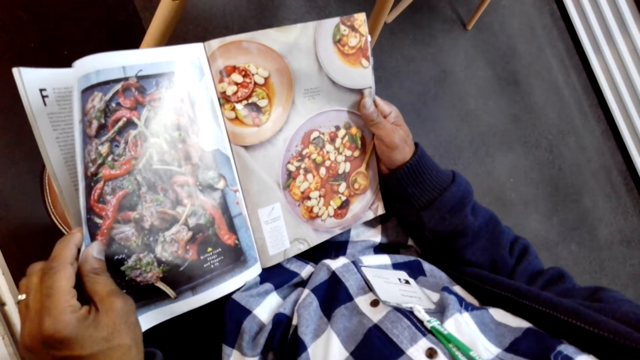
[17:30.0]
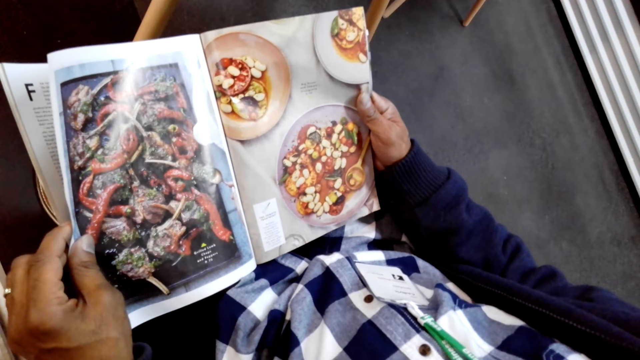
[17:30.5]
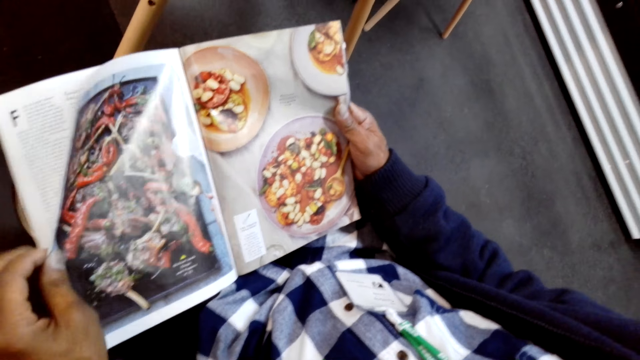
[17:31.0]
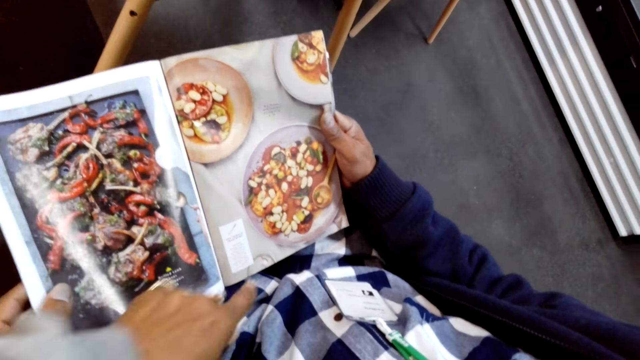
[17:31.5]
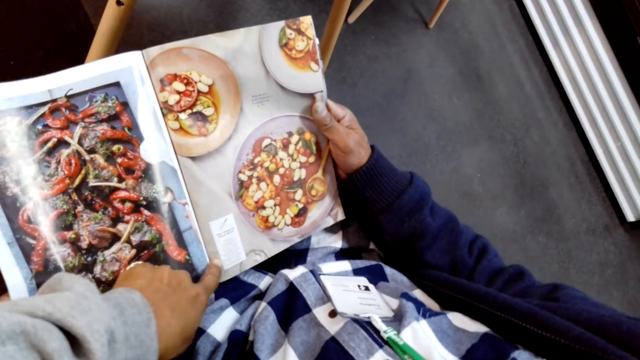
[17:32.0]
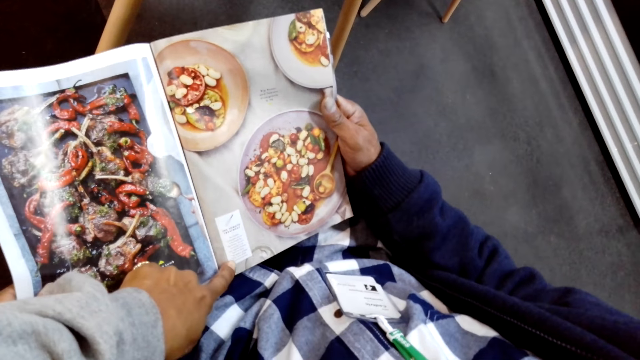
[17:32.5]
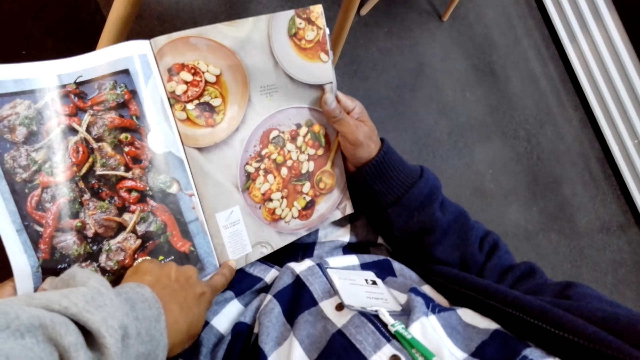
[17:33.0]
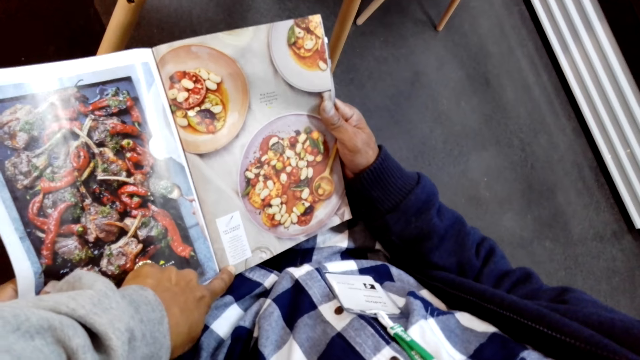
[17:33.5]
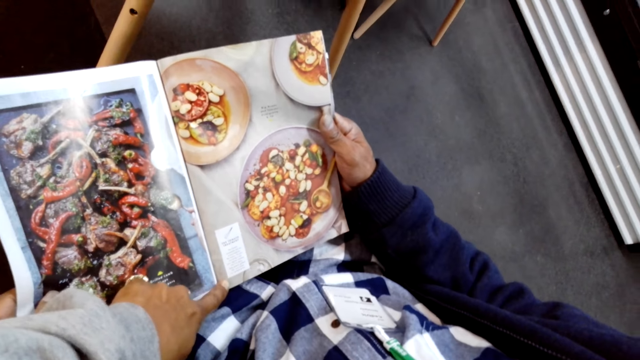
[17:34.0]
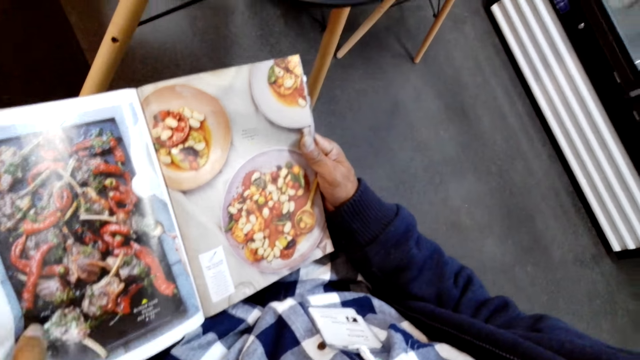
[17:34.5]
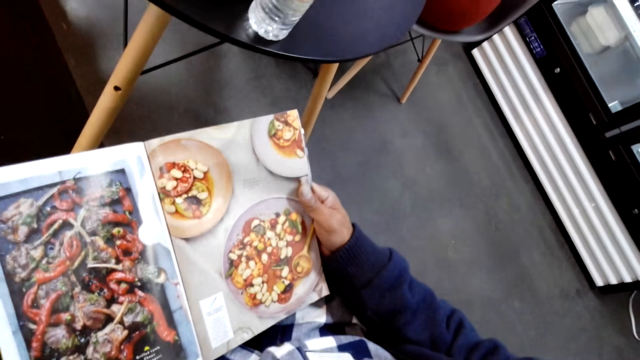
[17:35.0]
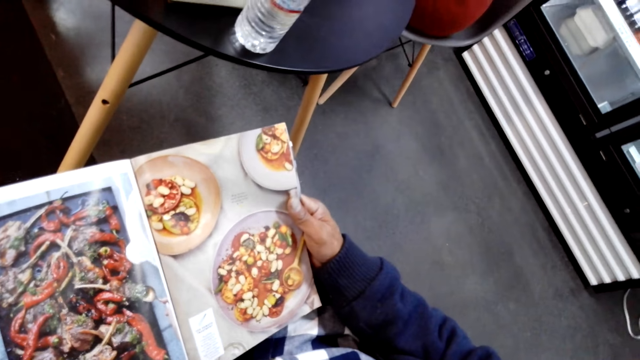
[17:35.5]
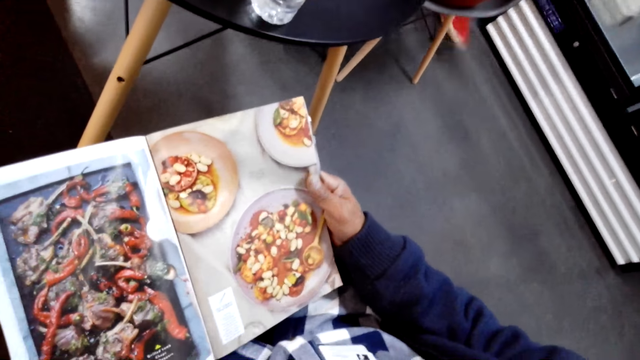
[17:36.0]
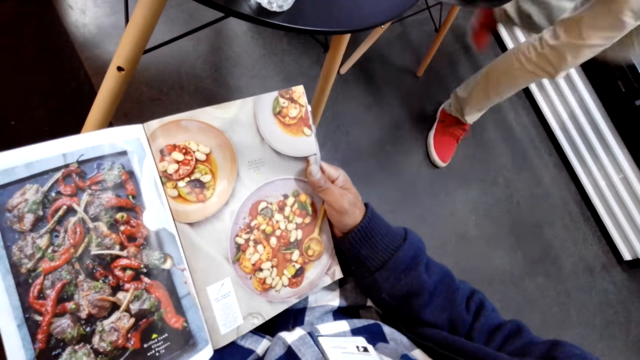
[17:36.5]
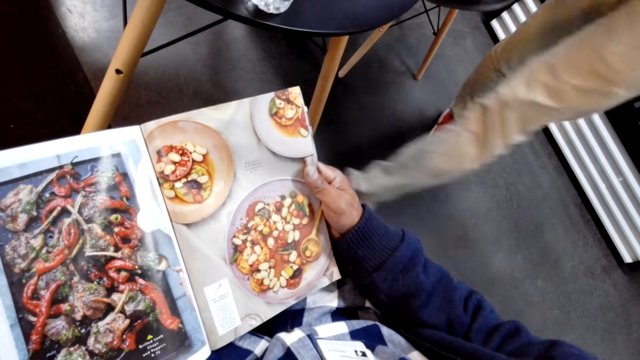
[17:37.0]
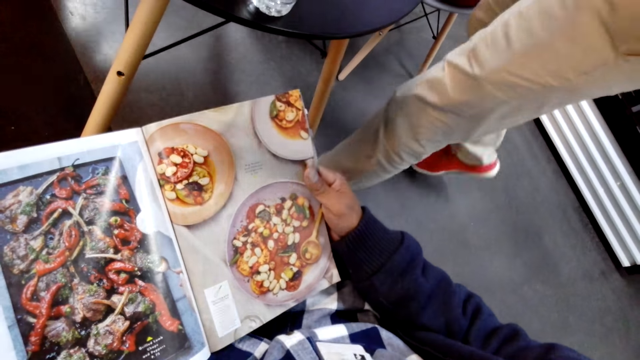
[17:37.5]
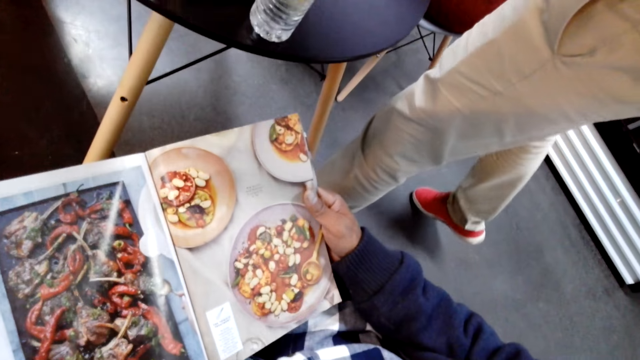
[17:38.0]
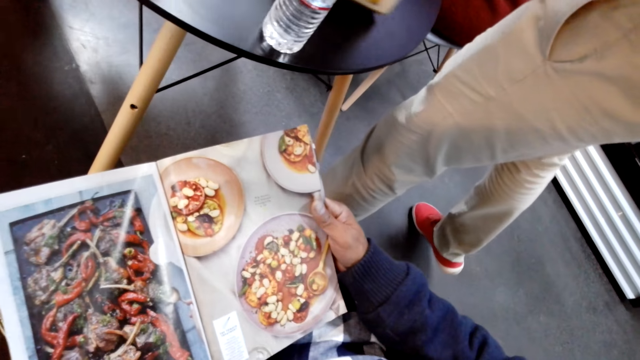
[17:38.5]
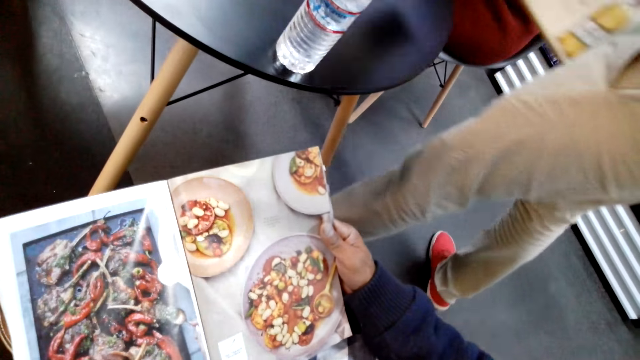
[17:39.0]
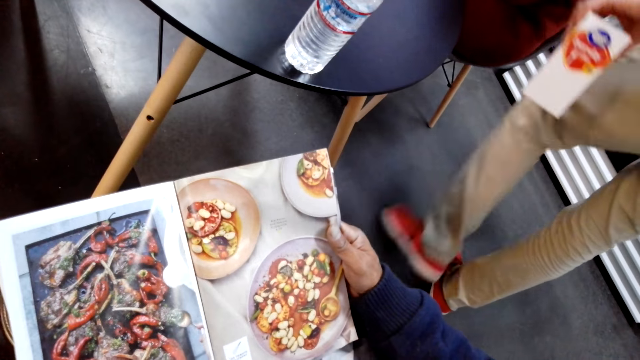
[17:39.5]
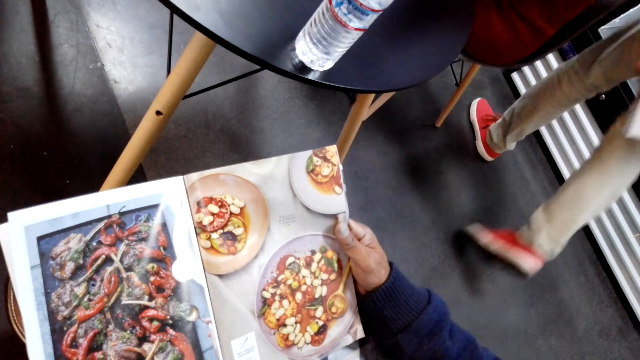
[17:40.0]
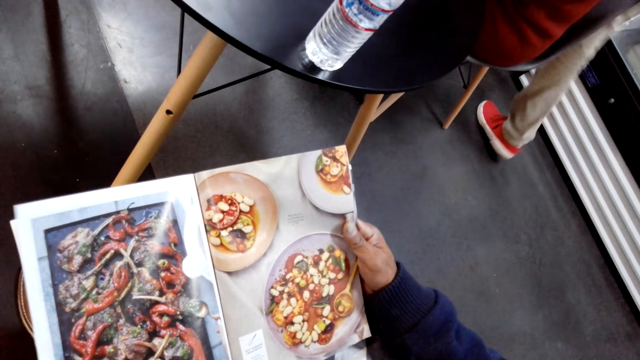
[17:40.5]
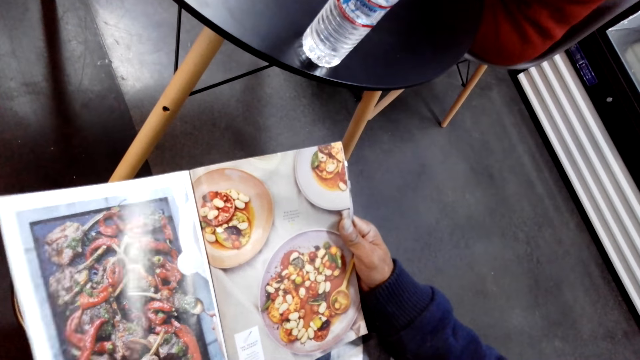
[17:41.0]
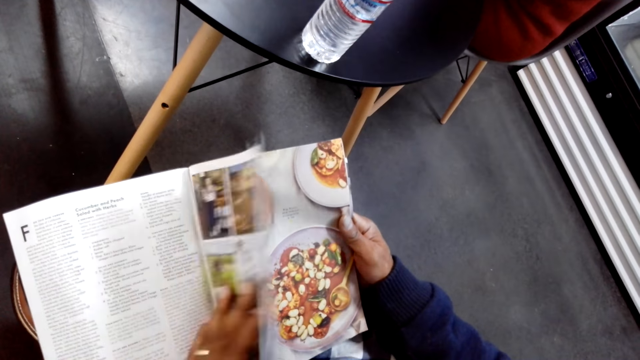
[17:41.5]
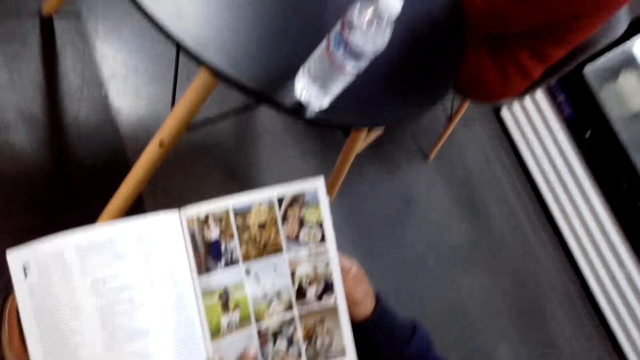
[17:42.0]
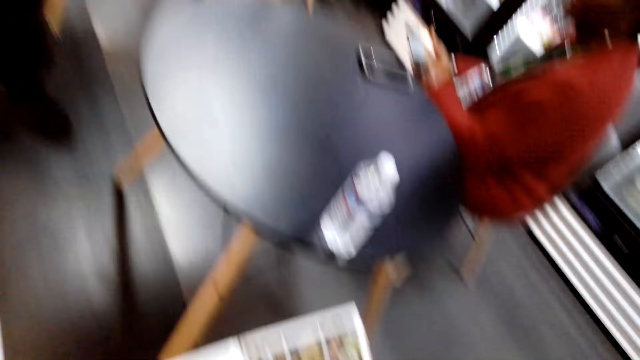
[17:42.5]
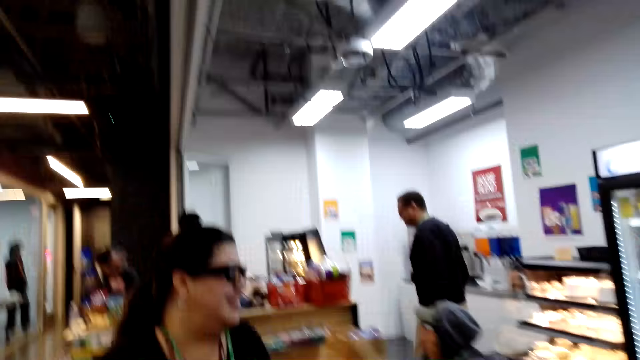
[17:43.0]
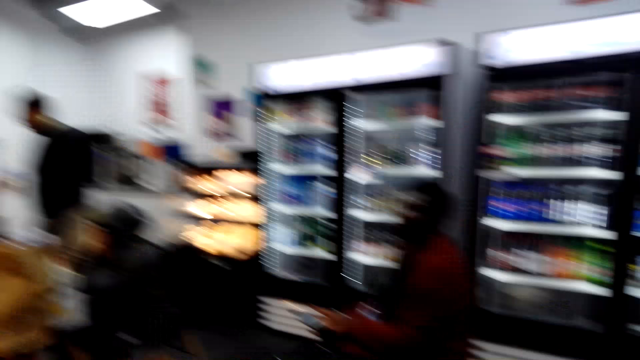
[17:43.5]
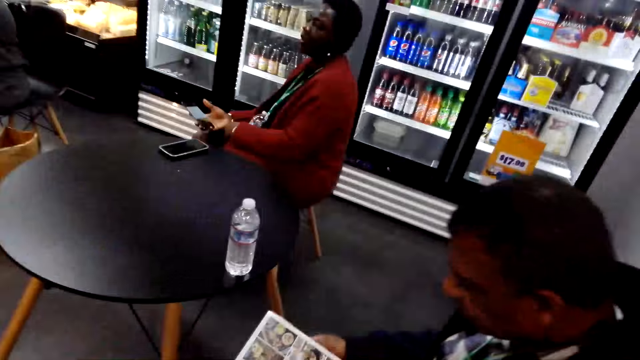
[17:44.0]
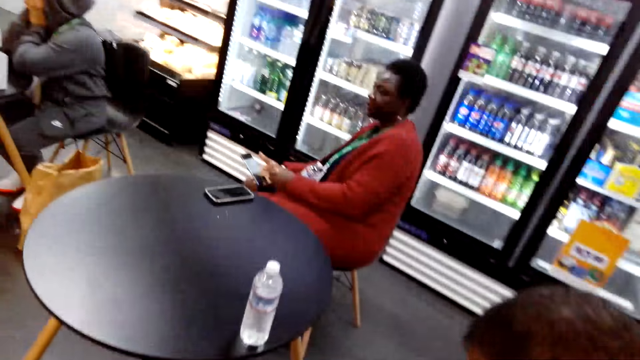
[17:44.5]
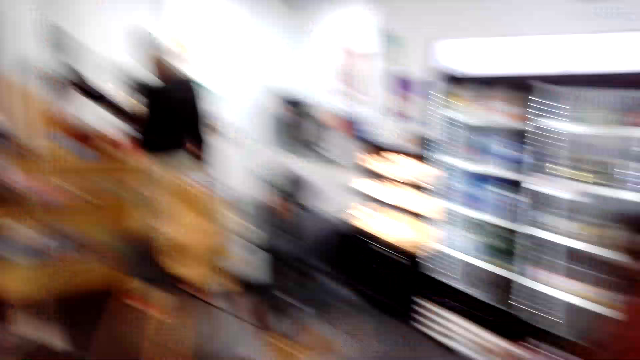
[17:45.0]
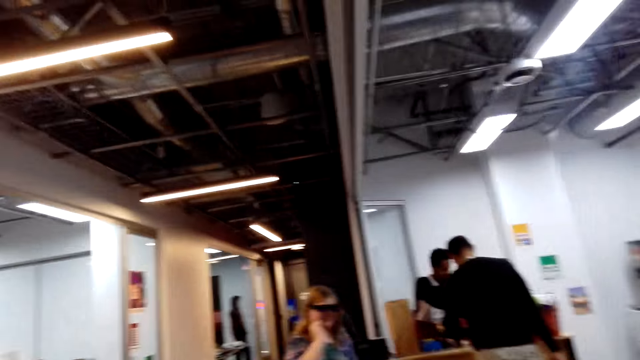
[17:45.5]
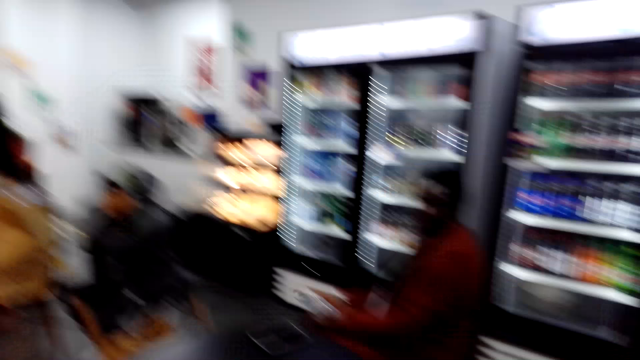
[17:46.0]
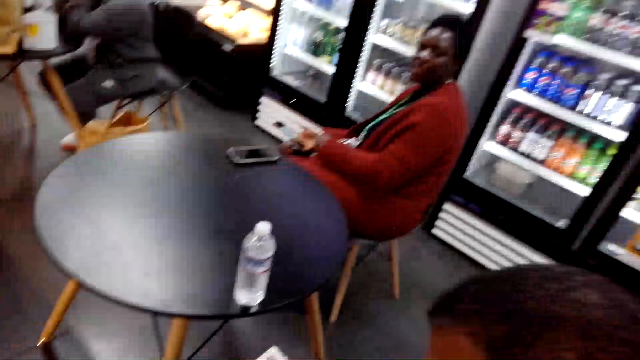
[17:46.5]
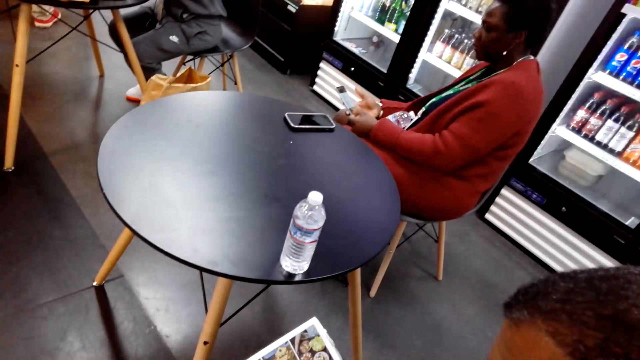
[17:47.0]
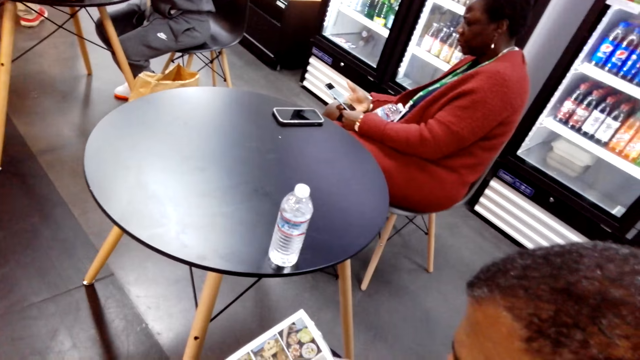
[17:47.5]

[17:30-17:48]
The camera wearer converses with a man. They check the magazine. Another man points at a receipt. The first man checks the magazine. A third man walks around the shop. The first man checks the magazine. The camera wearer walks towards a table and checks the magazine. The third man picks up items on the table. The camera wearer picks up a box. The third man walks around the shop. The first man checks the magazine. The camera wearer checks the magazine and walks away. The first man flips a page. The camera wearer looks around the shop. A woman converses with another woman. The camera wearer walks towards a cashier. They look around the shop. The first man checks the magazine. The second man looks around. The other woman uses the phone.

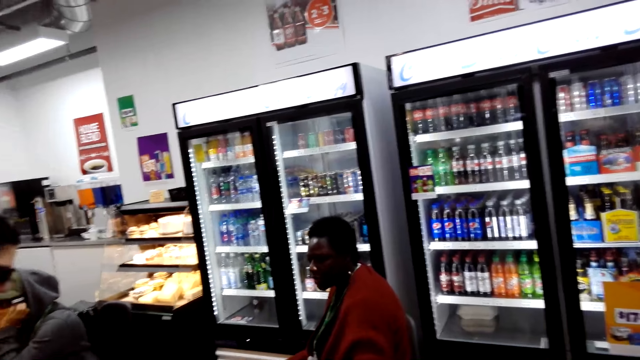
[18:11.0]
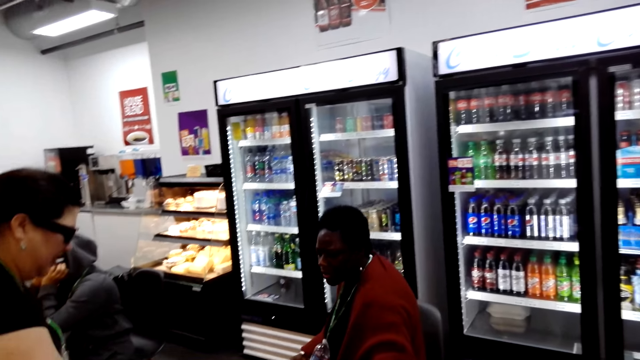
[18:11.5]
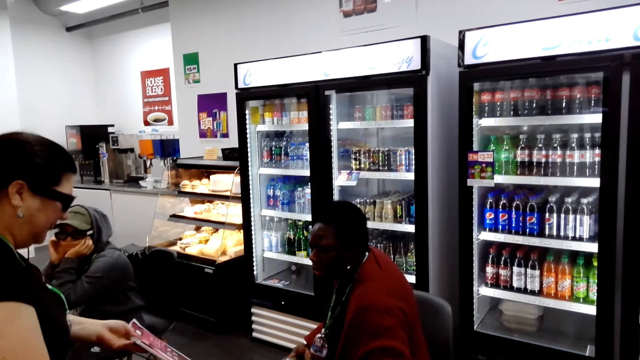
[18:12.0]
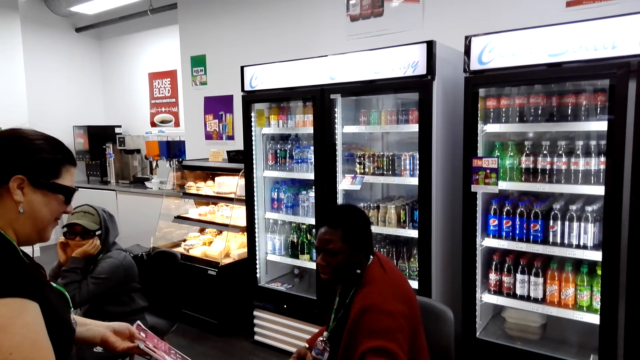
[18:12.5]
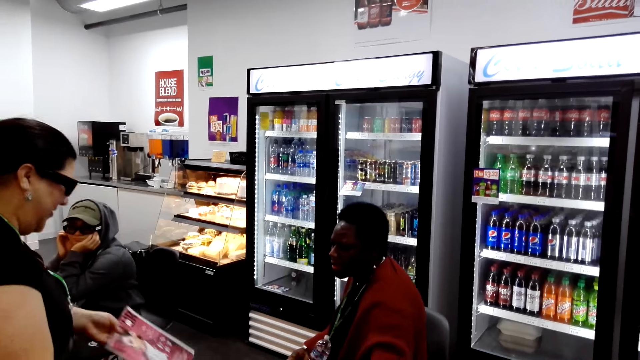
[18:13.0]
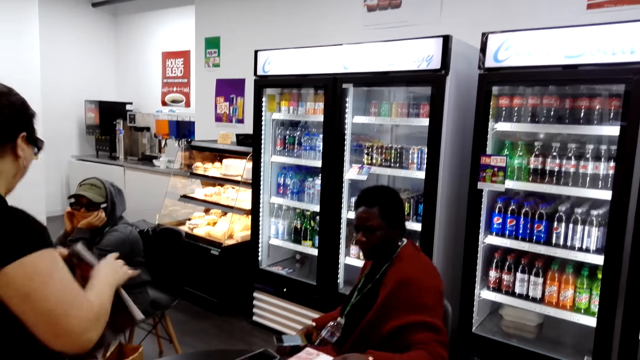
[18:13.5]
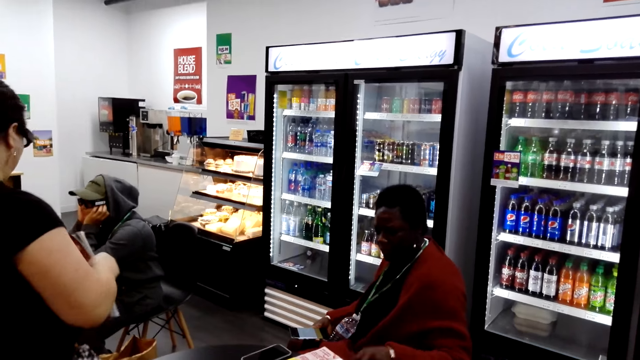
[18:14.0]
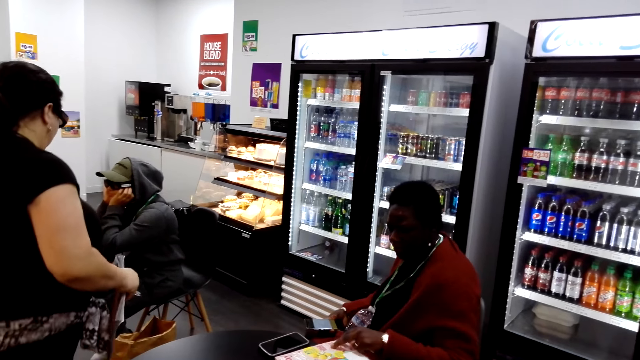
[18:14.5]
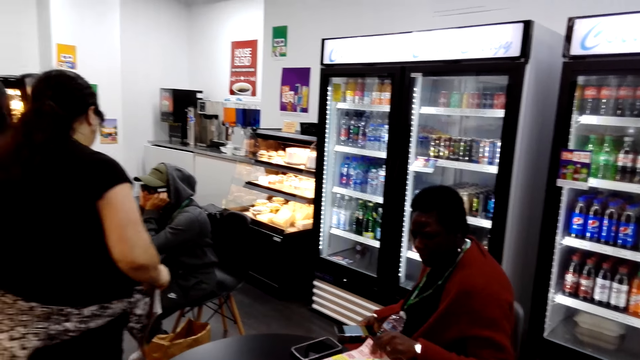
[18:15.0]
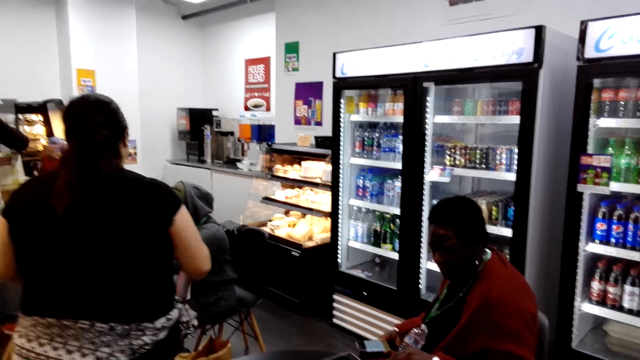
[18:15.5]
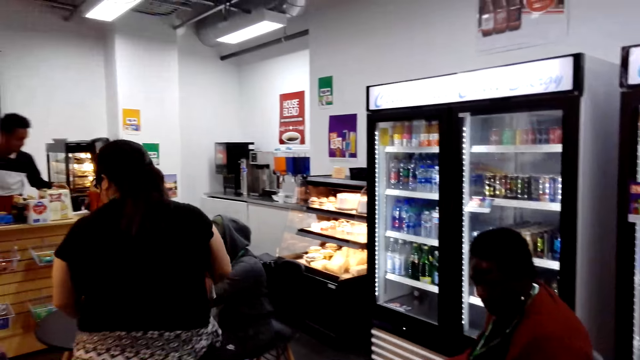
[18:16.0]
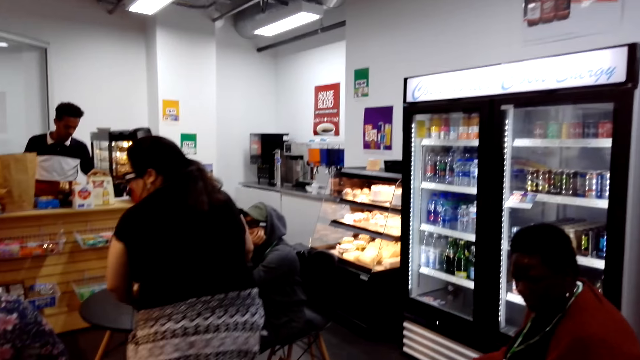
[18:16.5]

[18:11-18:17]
A woman converses with another woman. The camera wearer looks around the shop. The first woman holds a book.
